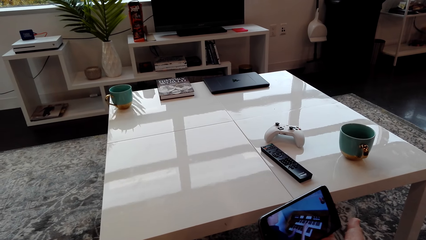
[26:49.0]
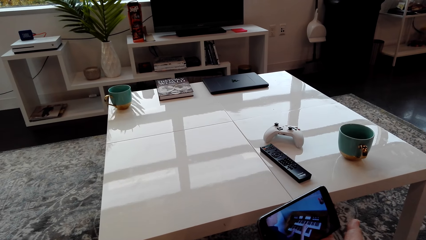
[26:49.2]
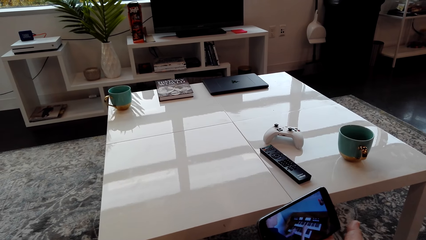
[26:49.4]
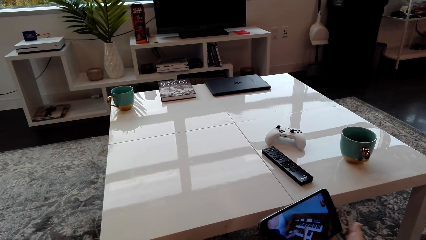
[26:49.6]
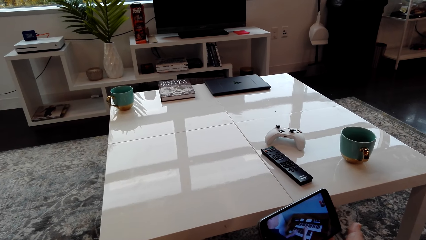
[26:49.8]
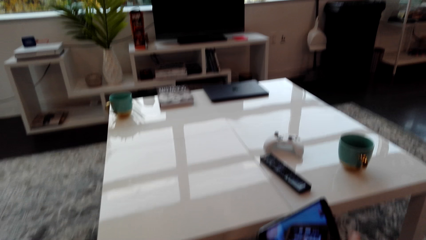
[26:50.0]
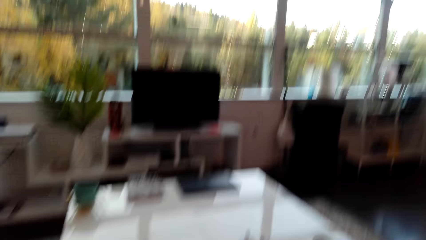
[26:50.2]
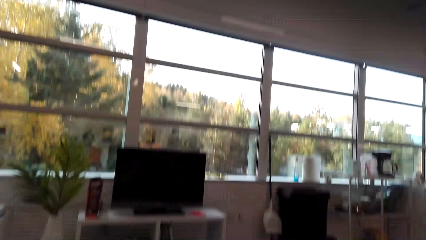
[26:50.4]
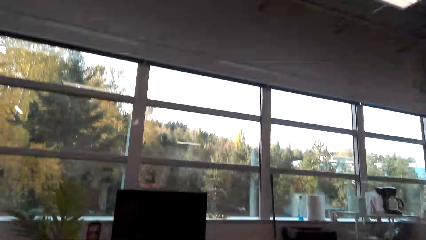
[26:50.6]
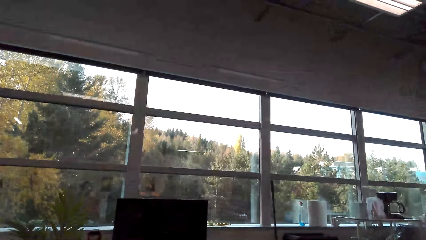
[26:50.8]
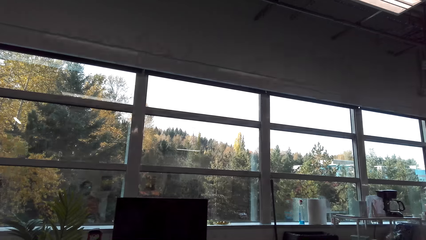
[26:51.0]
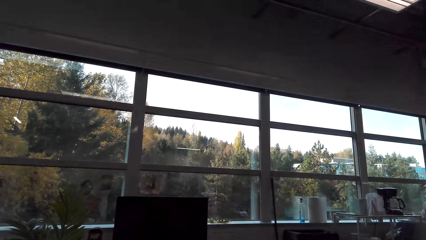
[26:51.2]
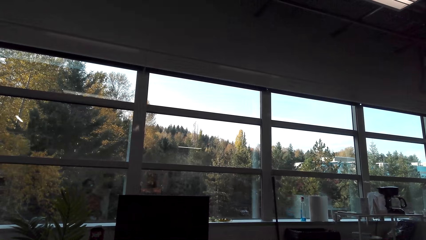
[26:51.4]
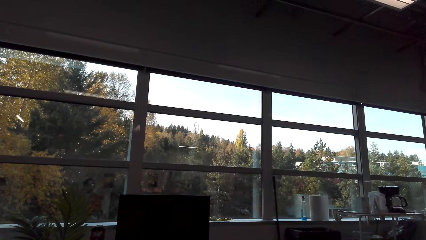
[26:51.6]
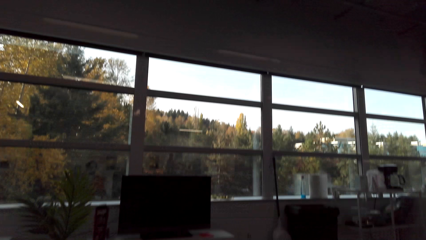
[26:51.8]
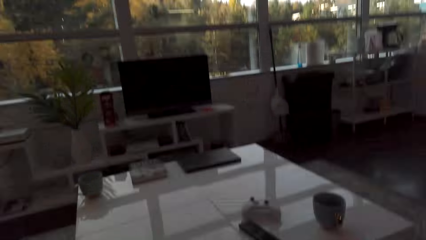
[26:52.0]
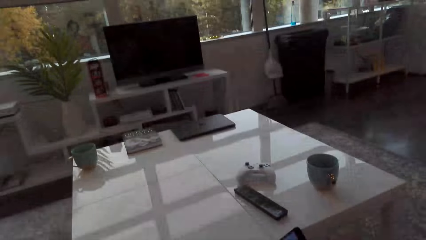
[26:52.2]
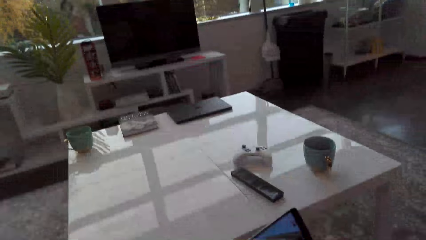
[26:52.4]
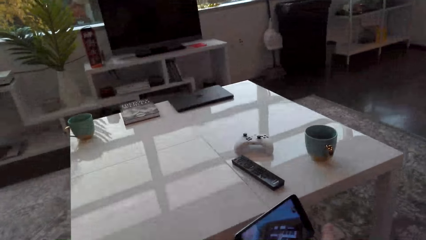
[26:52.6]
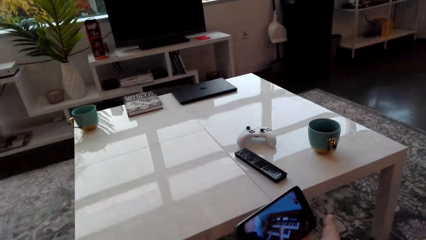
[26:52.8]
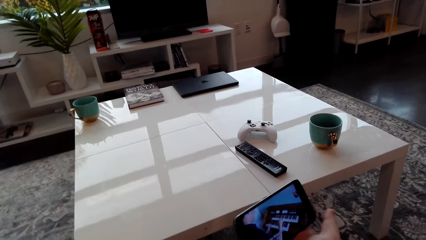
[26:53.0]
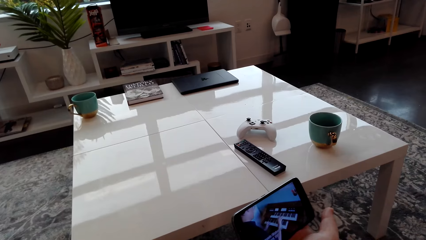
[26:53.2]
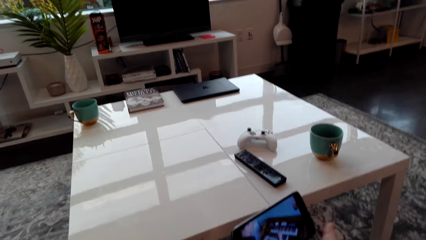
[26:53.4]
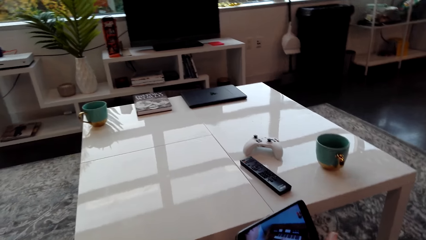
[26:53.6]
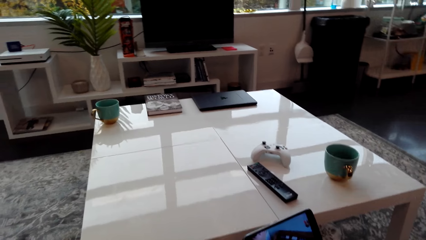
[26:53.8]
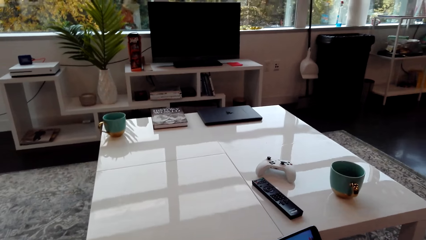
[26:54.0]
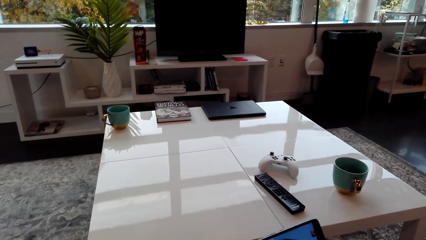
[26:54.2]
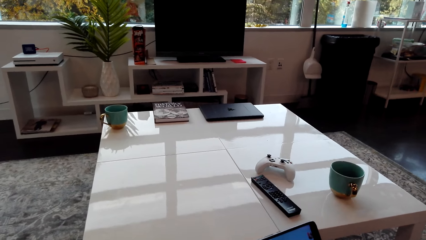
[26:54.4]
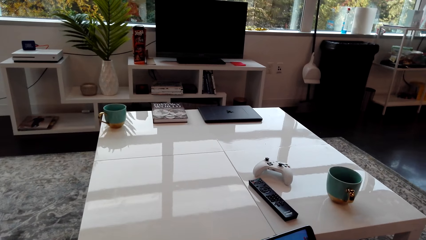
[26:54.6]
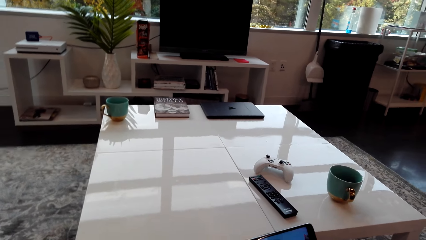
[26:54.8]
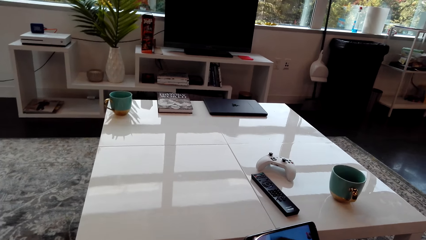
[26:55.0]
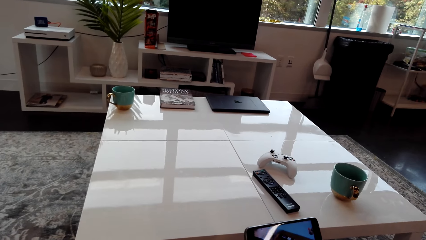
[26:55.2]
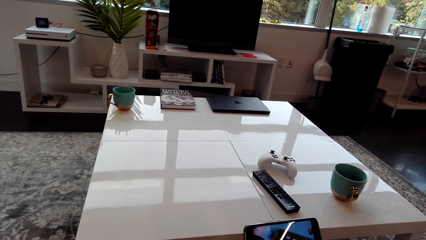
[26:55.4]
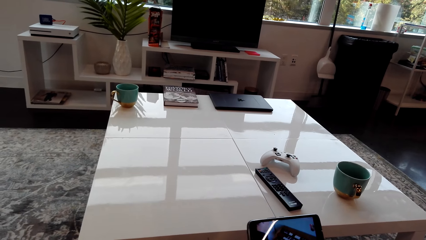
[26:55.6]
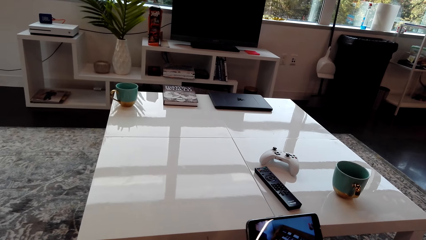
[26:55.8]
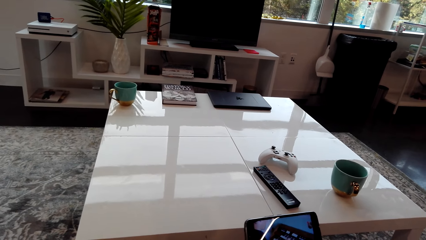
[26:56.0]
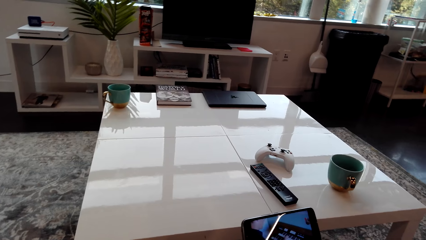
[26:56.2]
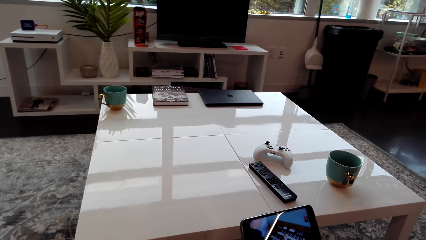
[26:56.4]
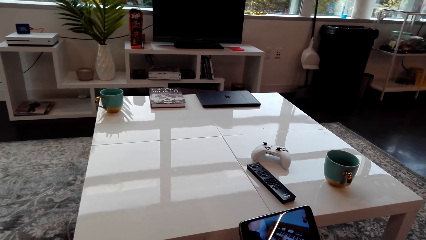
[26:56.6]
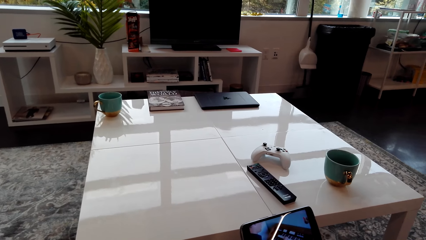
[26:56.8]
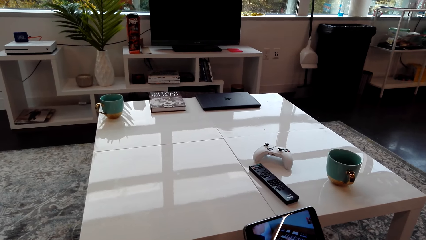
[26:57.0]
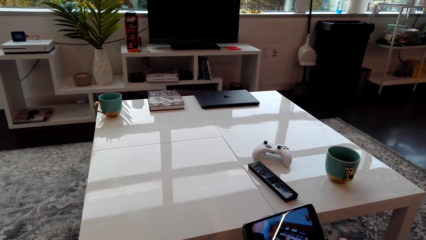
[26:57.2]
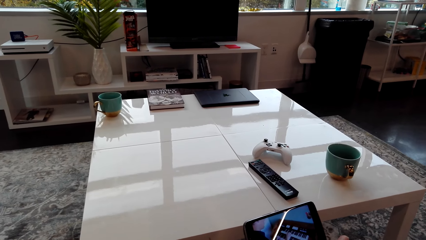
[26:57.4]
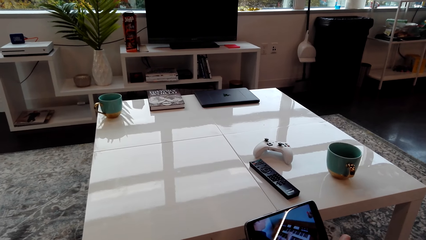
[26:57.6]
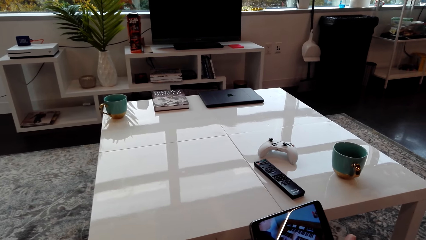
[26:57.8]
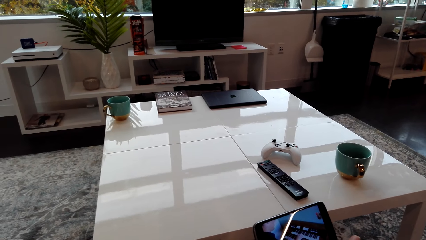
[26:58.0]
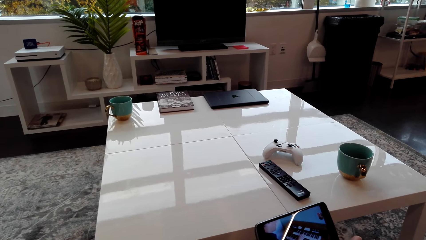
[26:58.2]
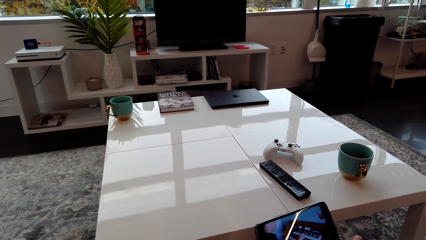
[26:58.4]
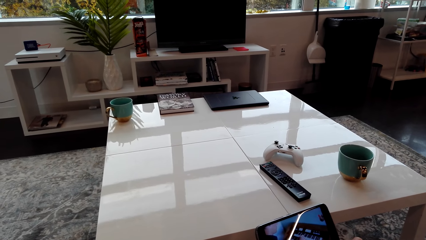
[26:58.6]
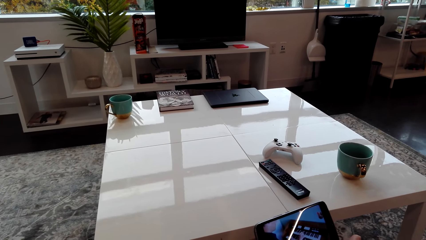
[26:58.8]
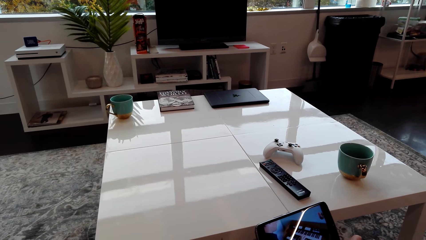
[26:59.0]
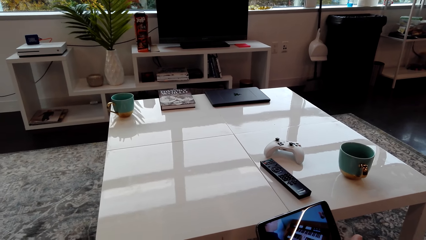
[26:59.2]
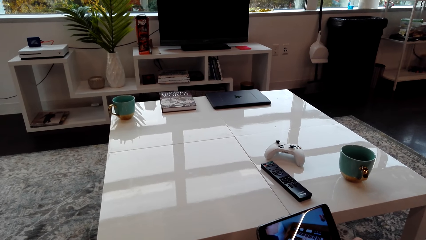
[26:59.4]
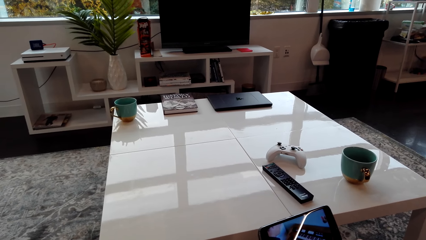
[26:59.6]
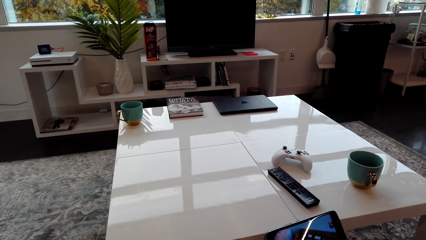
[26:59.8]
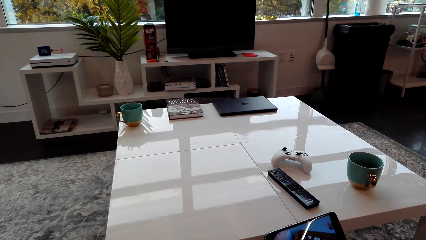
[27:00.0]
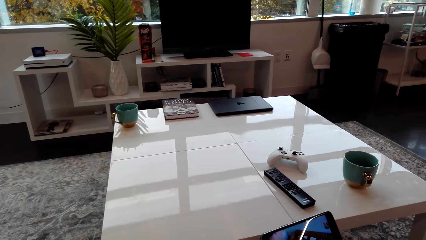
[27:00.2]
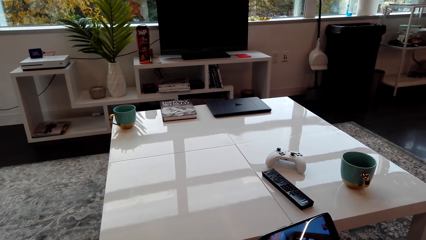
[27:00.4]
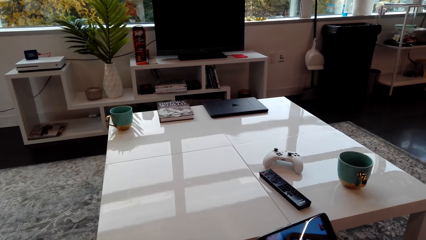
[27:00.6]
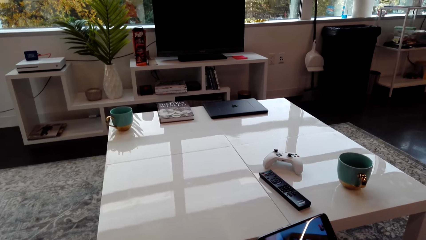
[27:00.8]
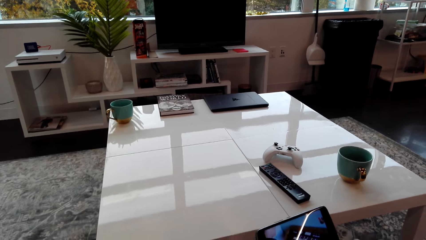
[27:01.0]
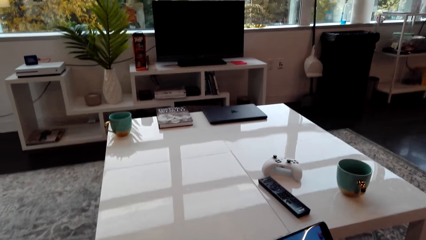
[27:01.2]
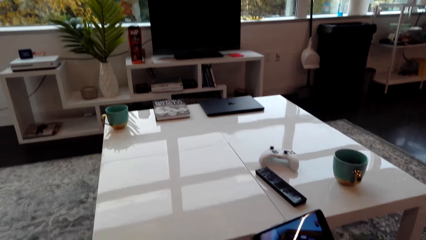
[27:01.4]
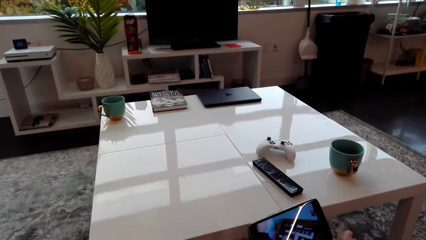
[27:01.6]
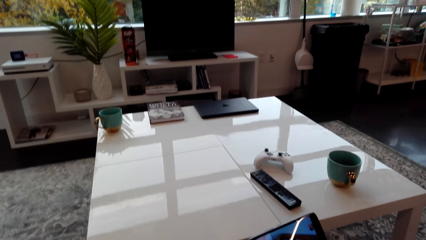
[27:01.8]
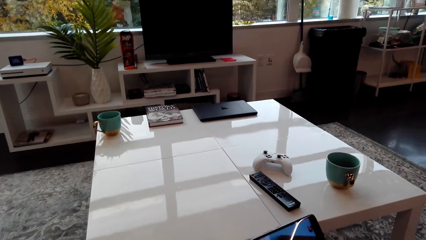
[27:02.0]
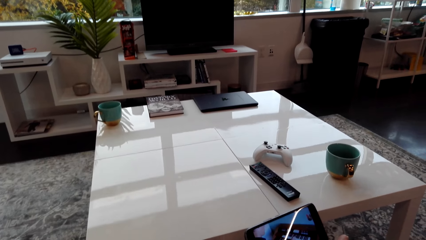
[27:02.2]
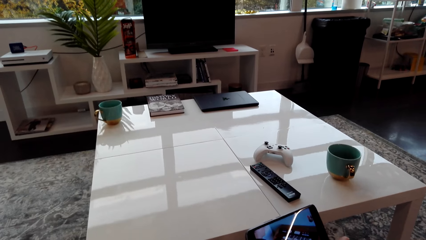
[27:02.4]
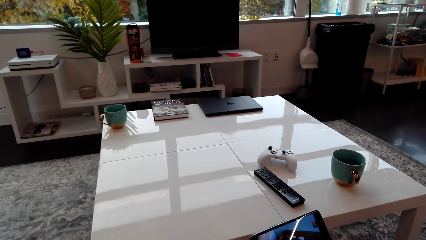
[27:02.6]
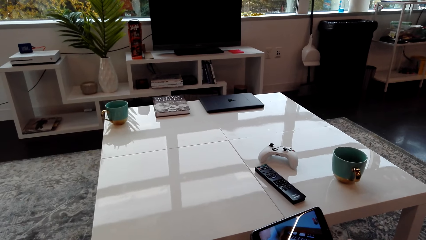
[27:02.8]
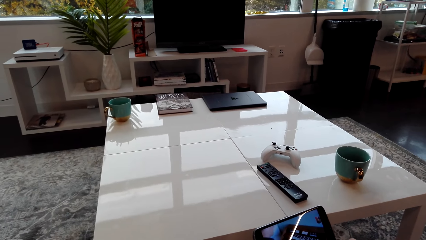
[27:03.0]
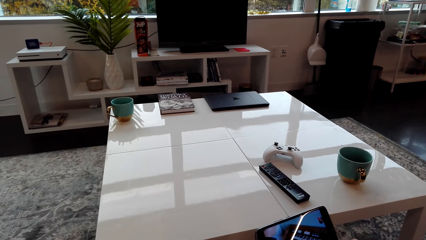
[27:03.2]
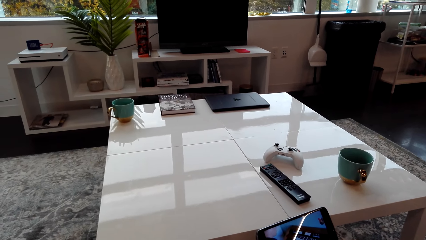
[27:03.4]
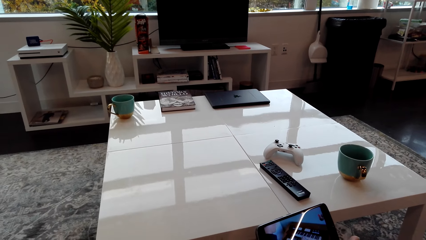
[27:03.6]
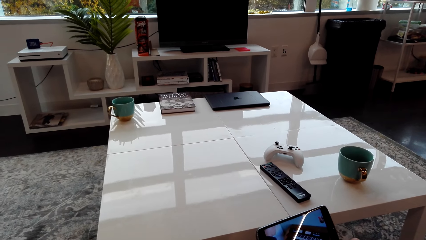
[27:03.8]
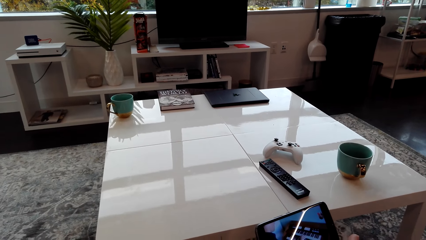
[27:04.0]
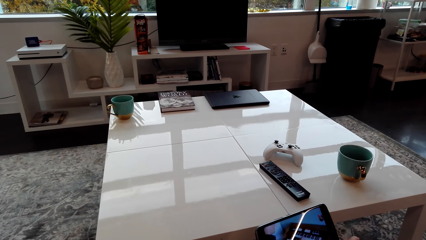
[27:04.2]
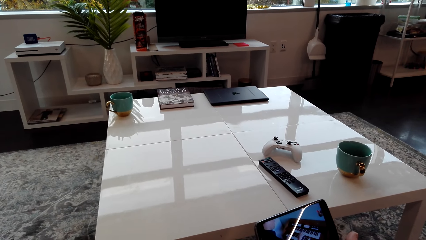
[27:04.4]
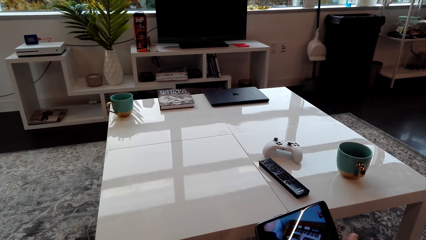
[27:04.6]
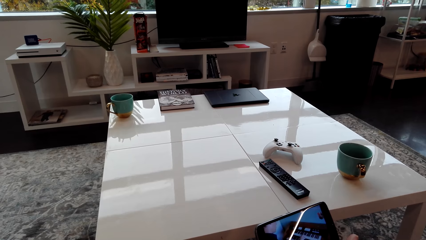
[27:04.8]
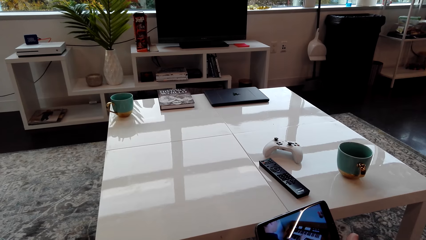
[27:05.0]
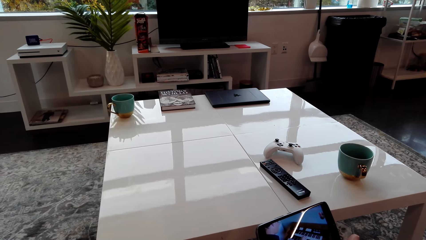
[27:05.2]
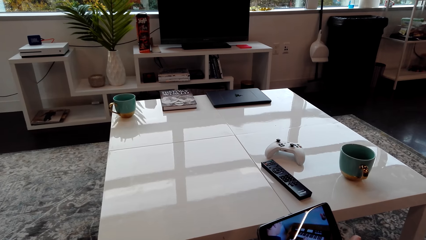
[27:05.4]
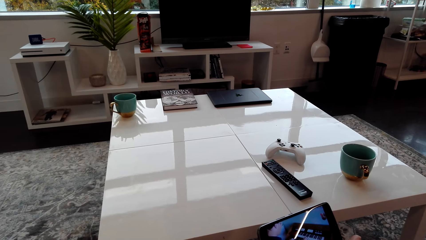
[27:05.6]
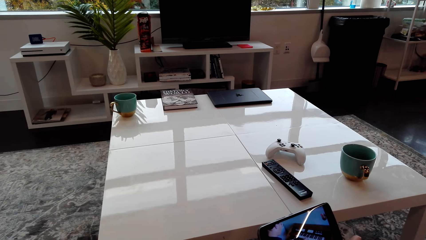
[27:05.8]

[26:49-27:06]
The camera wearer looks around. They watch a video in the phone.
